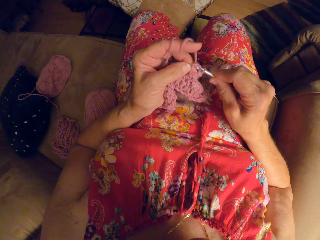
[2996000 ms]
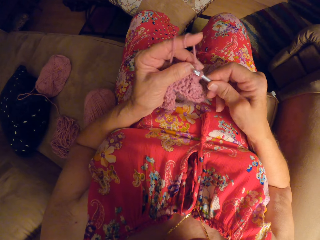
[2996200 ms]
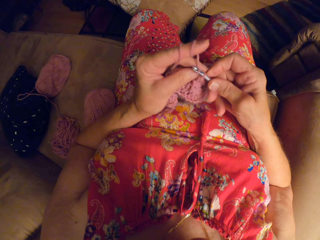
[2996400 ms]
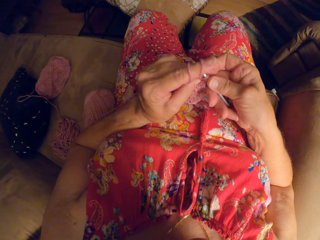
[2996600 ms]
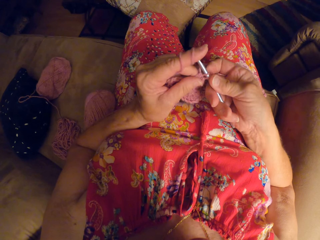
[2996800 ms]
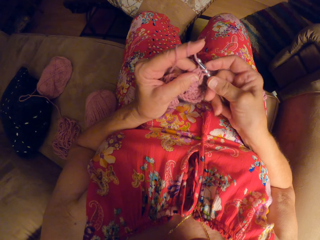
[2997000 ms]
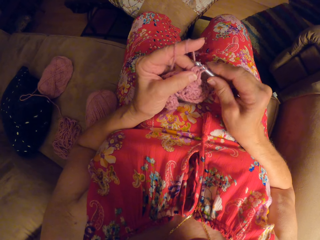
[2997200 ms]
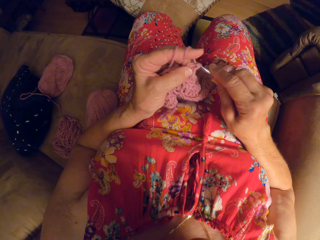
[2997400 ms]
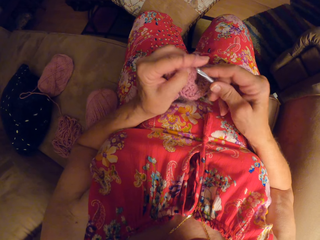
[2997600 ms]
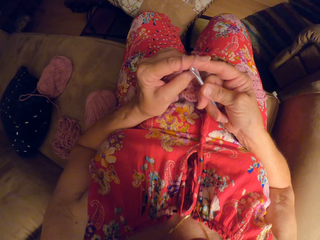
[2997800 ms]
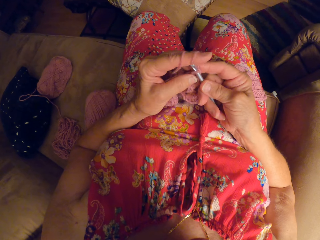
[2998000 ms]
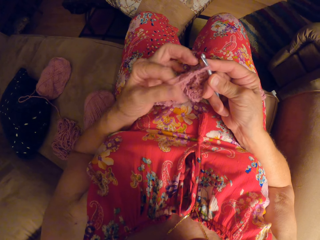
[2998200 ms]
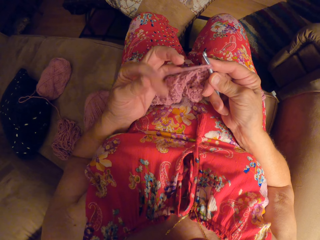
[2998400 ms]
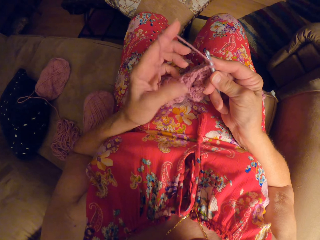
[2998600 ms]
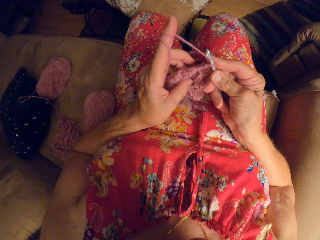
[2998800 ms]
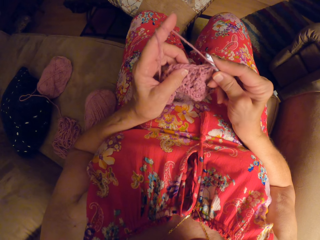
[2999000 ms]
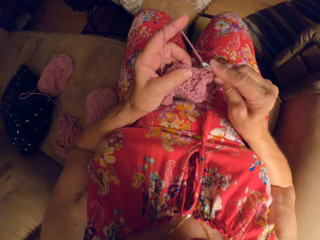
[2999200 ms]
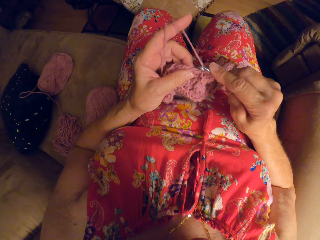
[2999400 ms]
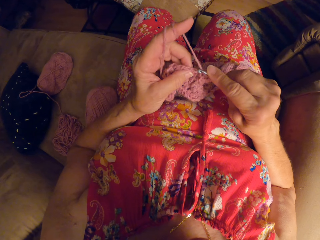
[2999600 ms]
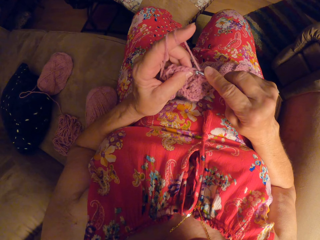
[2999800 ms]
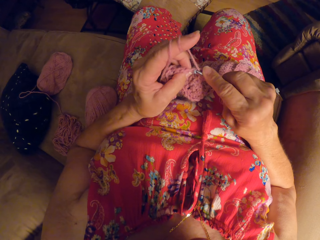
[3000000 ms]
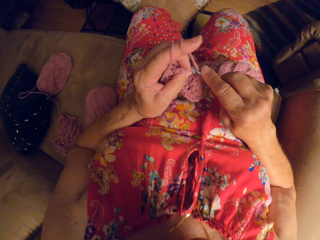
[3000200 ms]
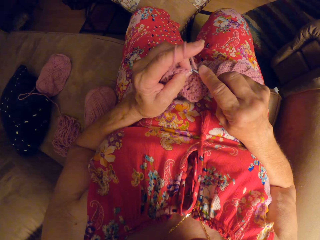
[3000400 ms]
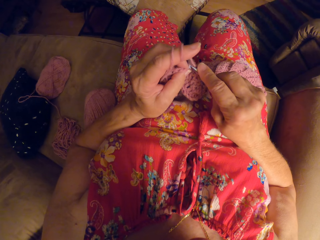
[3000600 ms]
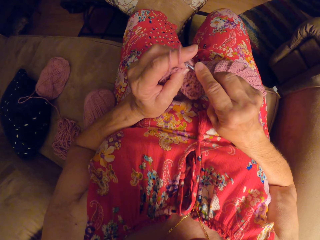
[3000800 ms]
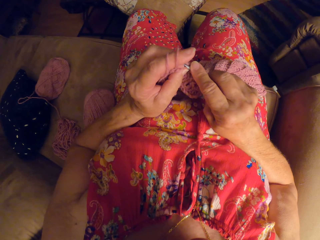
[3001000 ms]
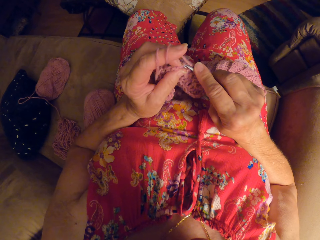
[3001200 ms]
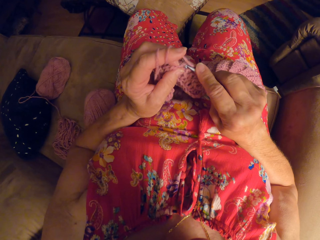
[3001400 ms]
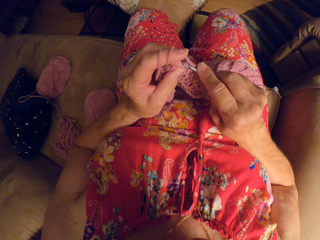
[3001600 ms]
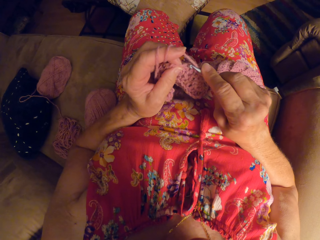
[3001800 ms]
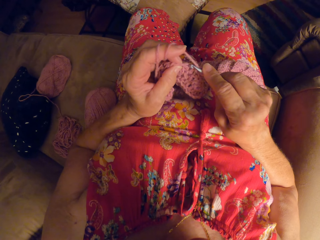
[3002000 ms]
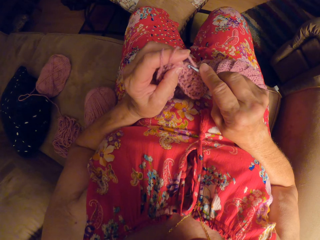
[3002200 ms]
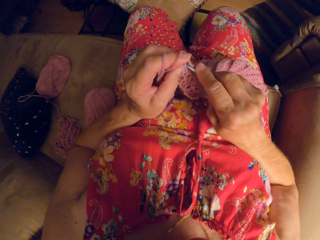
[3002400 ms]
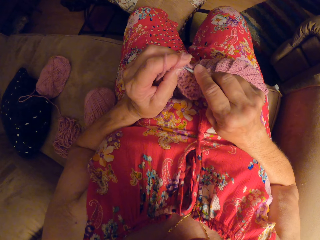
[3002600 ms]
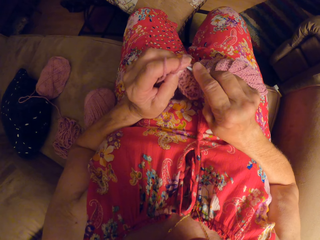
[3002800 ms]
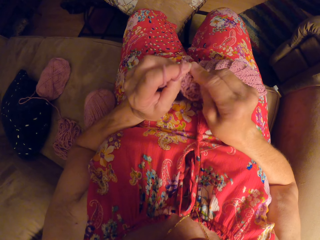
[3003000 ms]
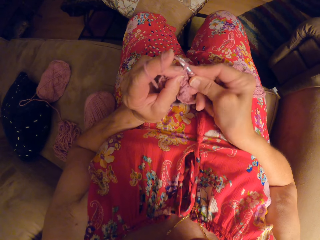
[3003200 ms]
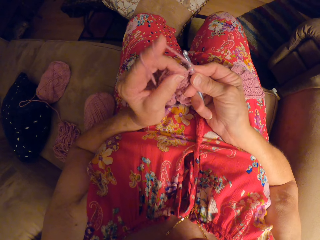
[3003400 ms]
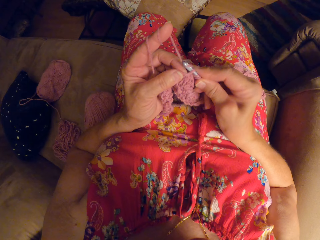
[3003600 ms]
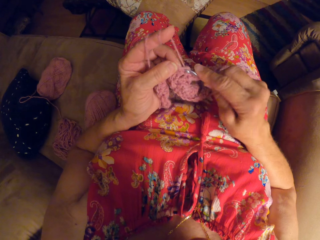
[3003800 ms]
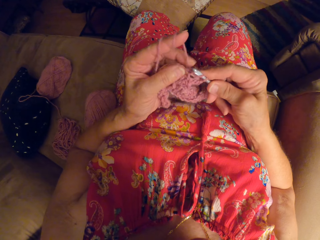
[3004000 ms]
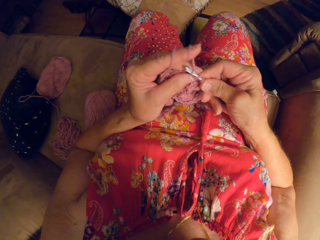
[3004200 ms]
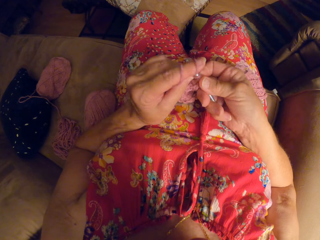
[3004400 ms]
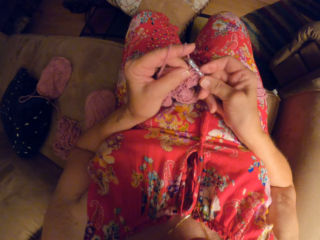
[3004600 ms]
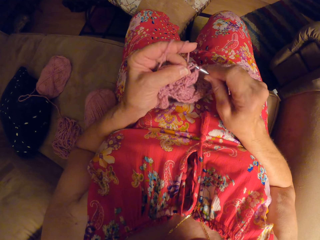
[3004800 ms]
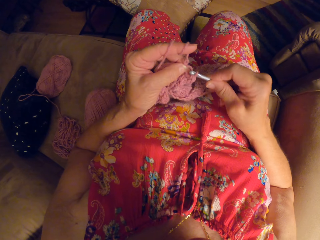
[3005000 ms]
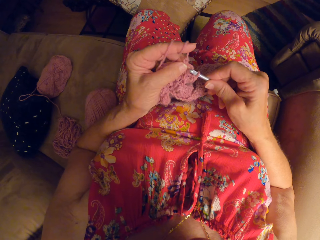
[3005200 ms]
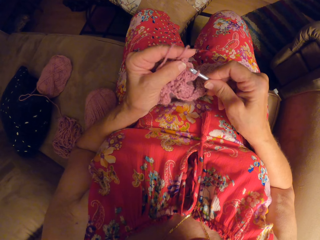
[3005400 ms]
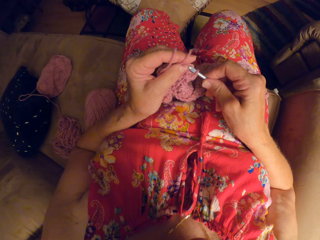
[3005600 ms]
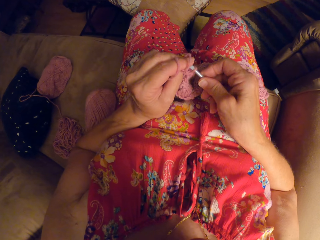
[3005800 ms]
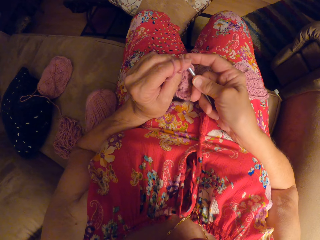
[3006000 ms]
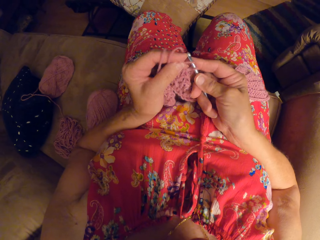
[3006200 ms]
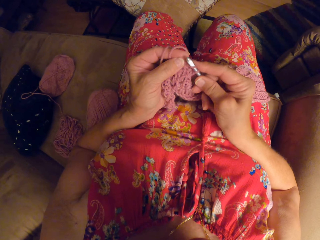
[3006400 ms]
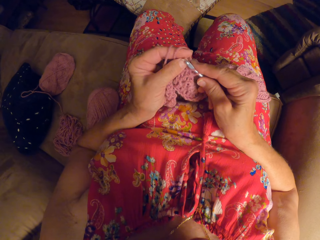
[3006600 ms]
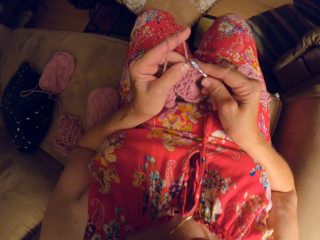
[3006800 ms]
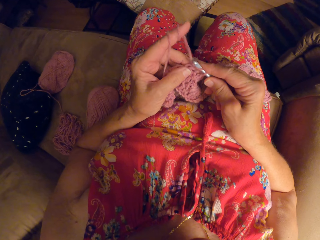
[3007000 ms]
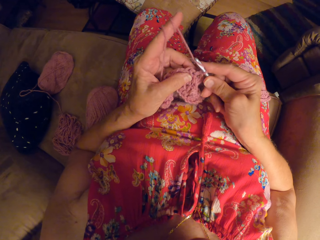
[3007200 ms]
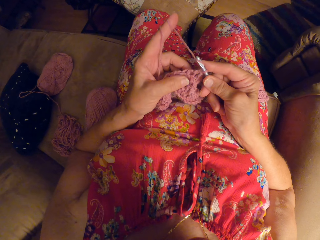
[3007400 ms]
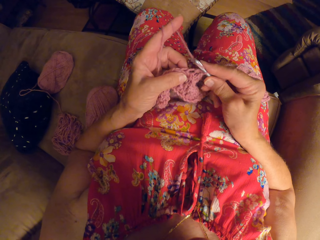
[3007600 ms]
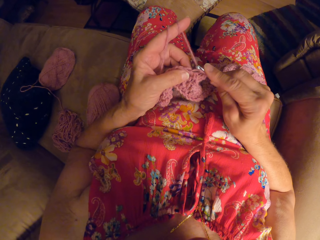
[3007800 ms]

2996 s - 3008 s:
The camera wearer twists the thread on her finger. She weaves the fabric. She undoes the thread.

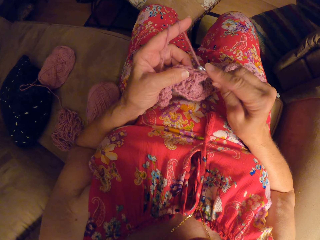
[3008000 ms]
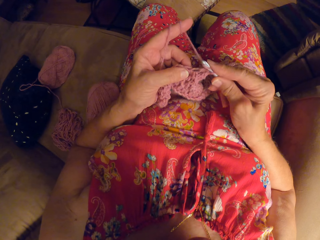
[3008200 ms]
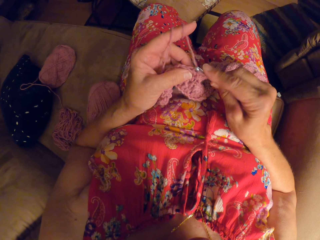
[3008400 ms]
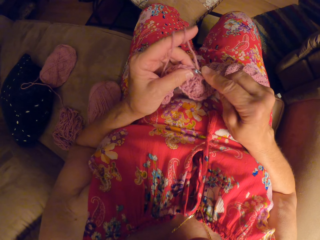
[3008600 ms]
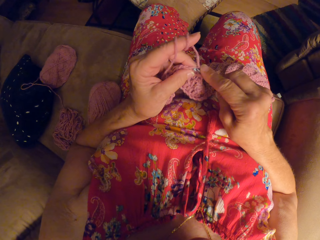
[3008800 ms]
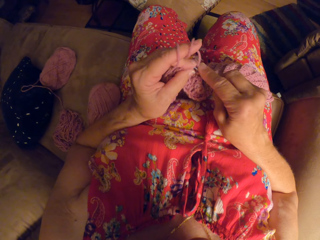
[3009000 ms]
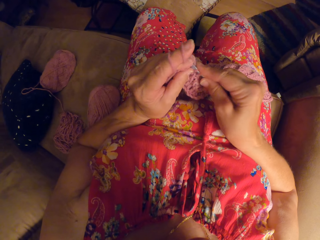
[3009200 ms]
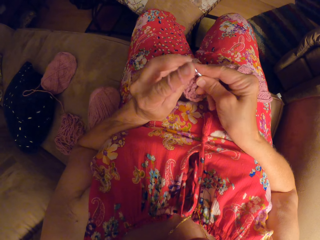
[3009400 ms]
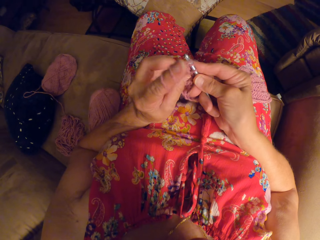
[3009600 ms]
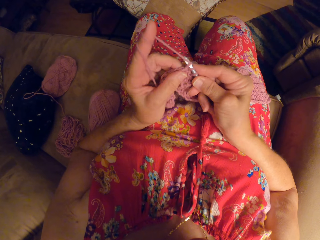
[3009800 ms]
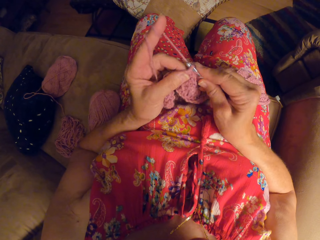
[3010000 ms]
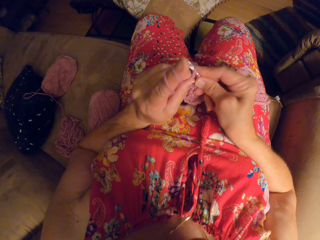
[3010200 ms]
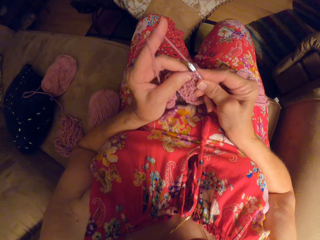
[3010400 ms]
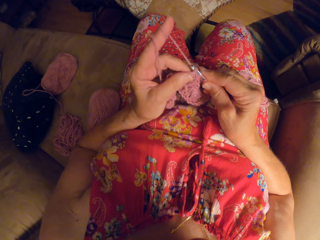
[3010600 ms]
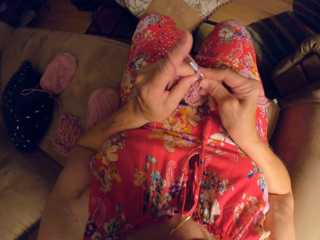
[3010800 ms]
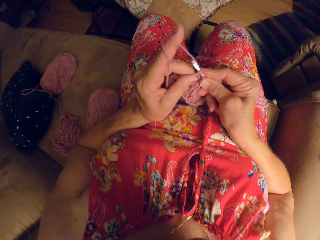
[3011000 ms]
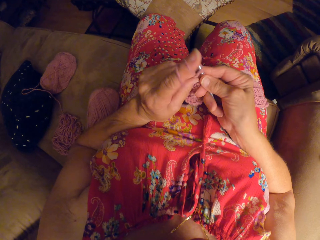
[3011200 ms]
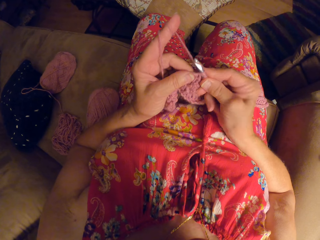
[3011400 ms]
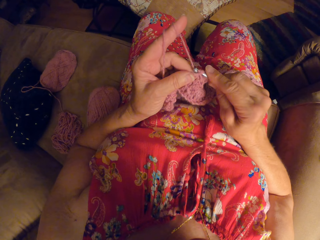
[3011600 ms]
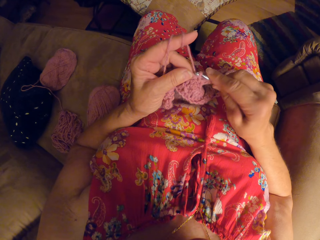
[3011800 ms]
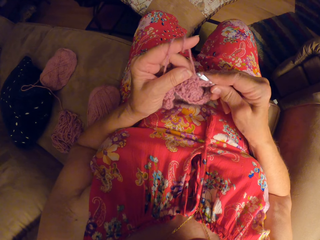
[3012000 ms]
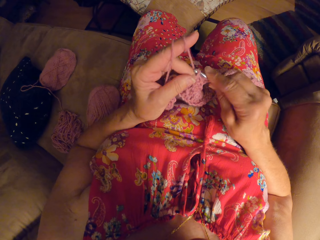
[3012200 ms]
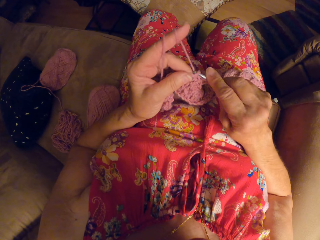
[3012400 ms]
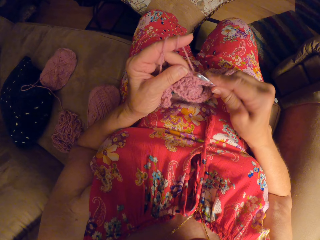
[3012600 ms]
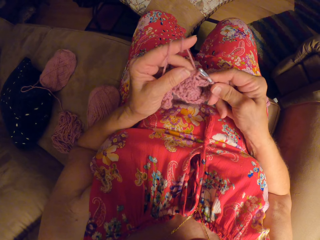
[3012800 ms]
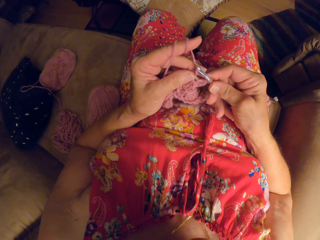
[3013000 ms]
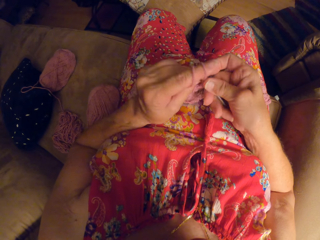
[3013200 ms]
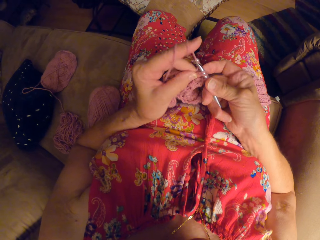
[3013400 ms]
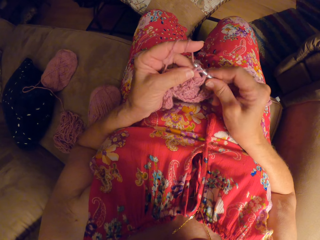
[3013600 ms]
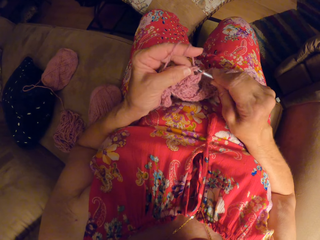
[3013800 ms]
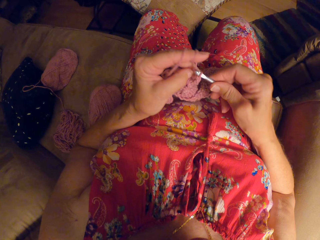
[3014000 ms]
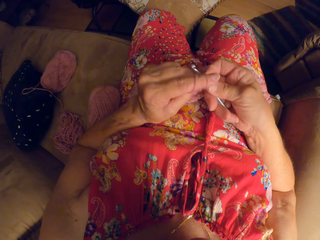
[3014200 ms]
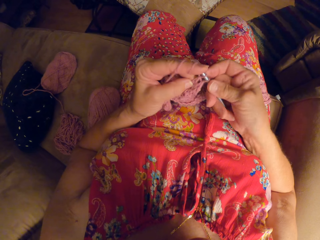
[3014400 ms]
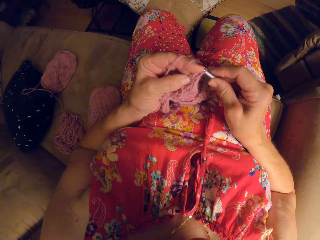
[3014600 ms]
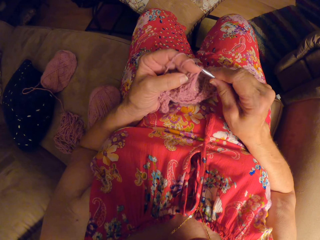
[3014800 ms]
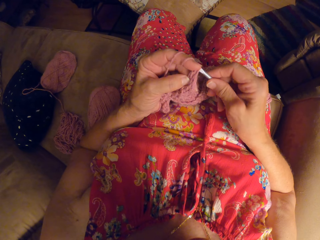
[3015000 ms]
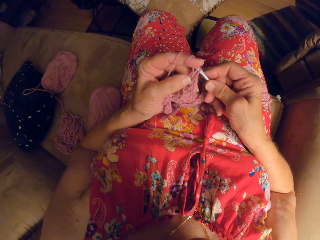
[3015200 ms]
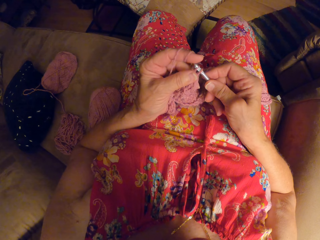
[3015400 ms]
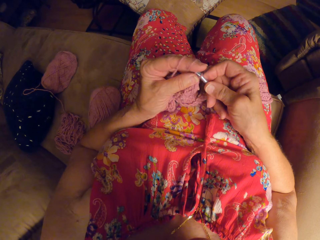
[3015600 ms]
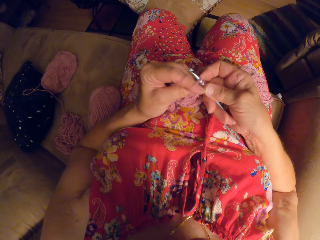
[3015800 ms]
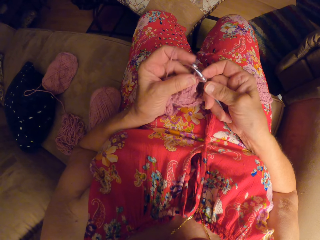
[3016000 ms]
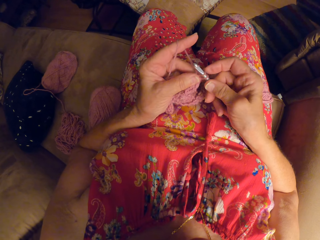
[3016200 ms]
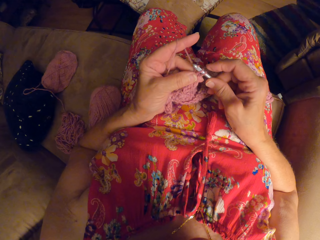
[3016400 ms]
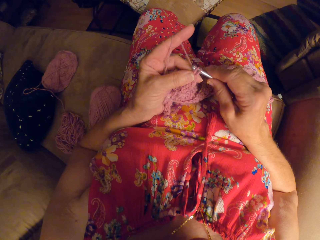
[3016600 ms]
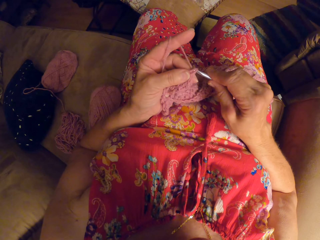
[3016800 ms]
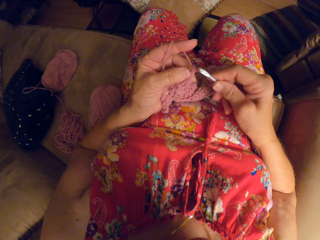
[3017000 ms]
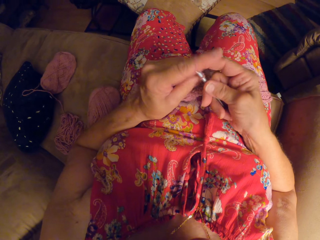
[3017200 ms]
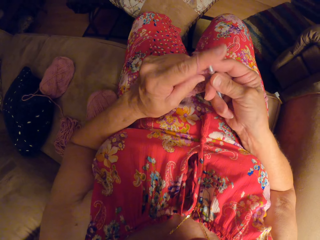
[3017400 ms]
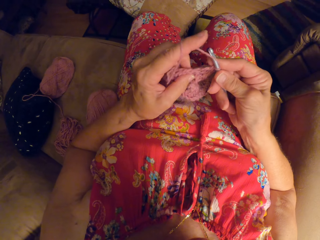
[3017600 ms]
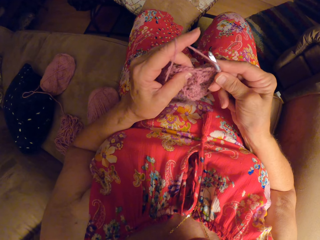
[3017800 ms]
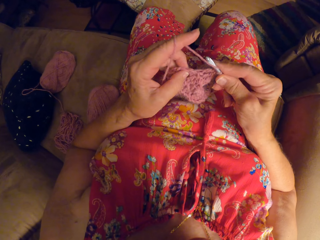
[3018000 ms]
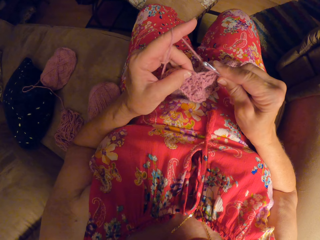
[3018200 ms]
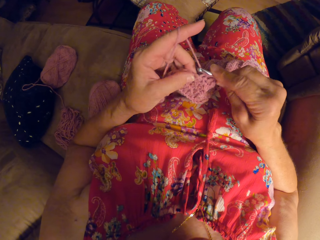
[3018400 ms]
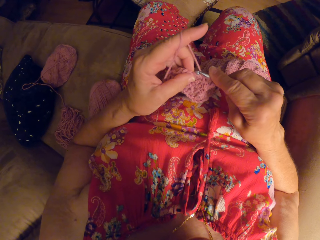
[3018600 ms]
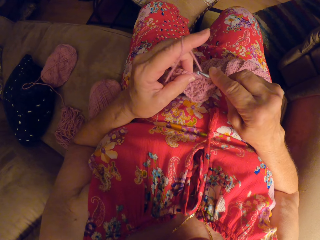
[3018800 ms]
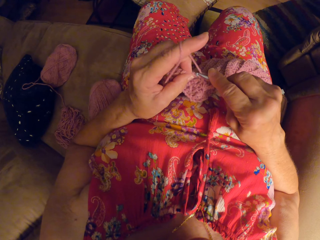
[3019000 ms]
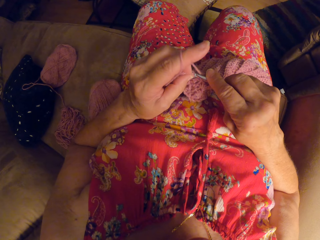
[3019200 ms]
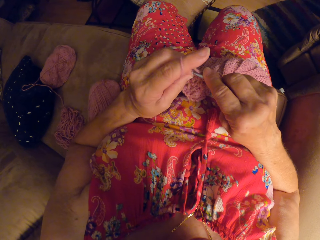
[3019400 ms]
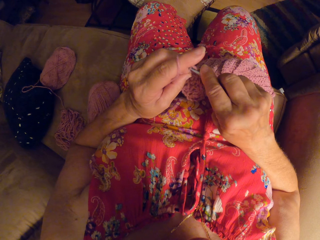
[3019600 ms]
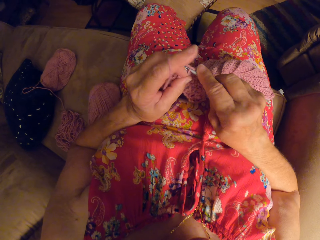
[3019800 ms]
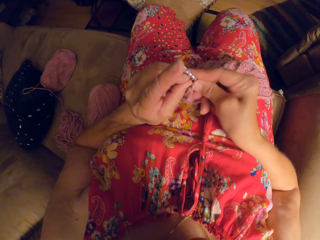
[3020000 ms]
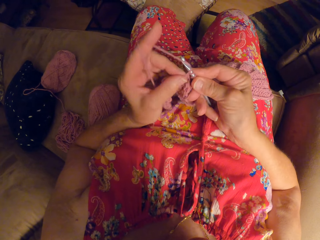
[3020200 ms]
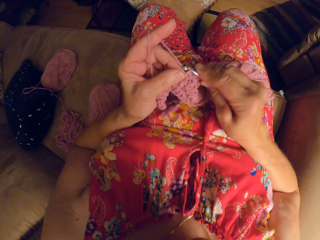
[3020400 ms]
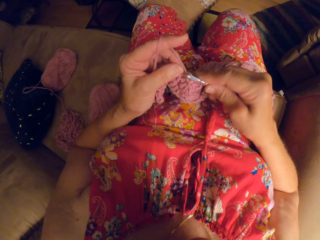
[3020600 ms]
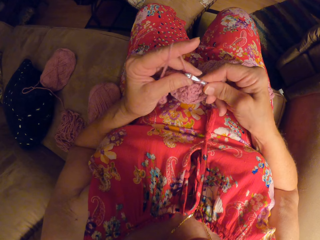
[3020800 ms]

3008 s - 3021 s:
The camera wearer weaves the fabric.
